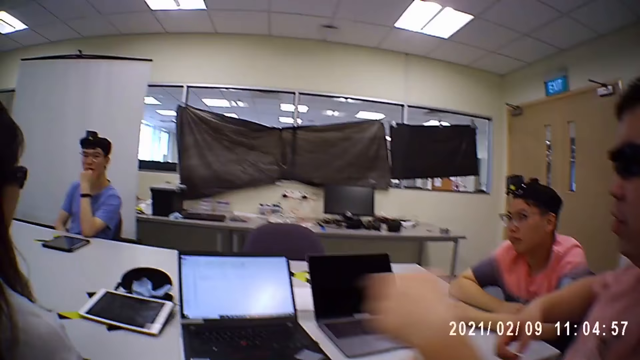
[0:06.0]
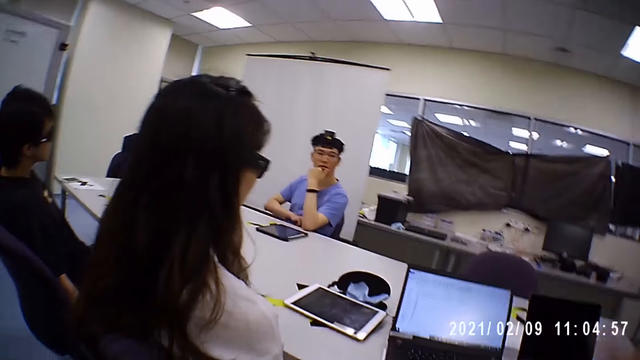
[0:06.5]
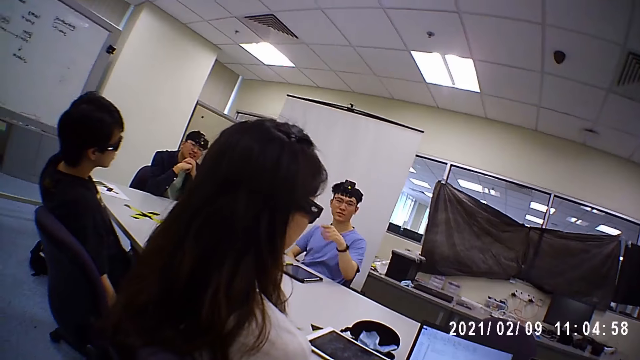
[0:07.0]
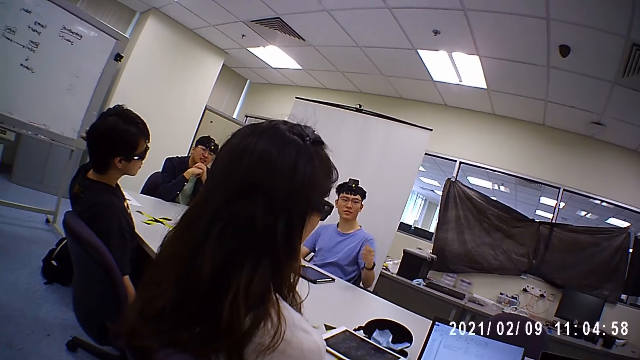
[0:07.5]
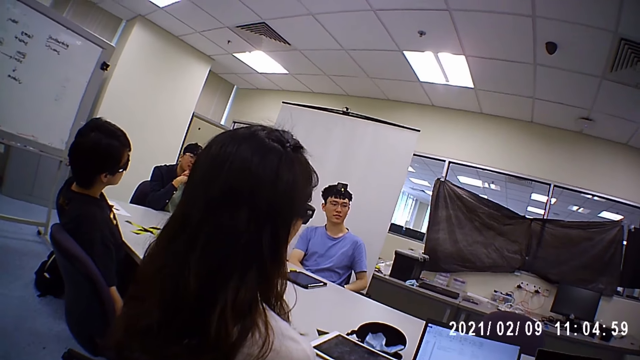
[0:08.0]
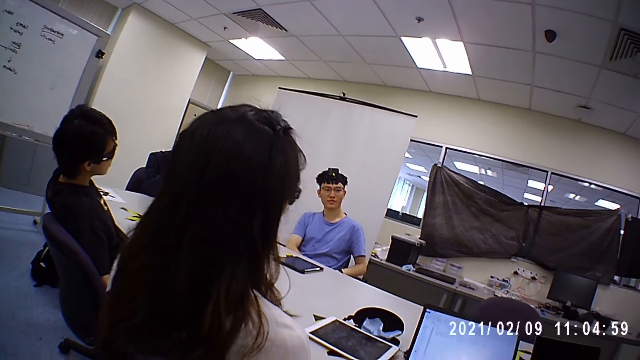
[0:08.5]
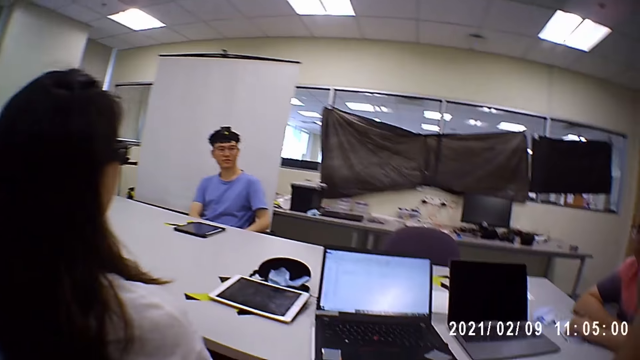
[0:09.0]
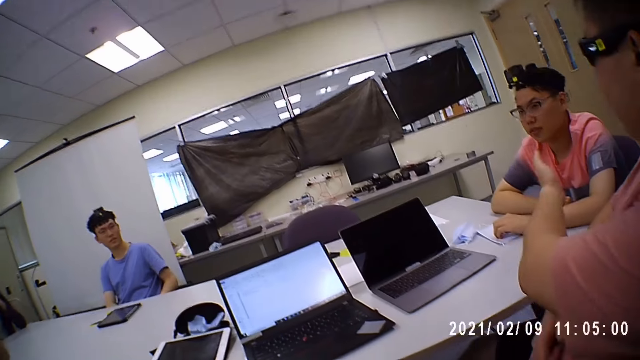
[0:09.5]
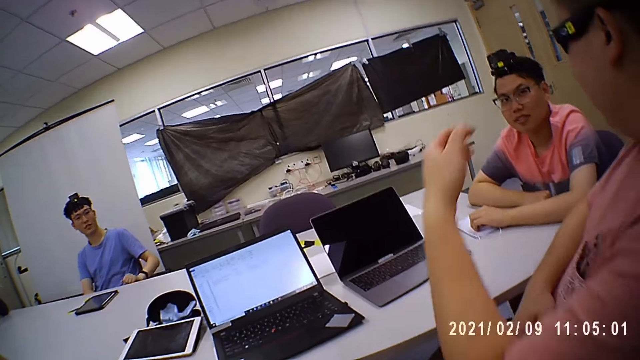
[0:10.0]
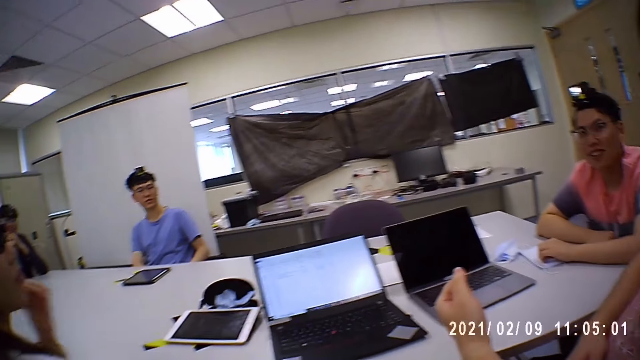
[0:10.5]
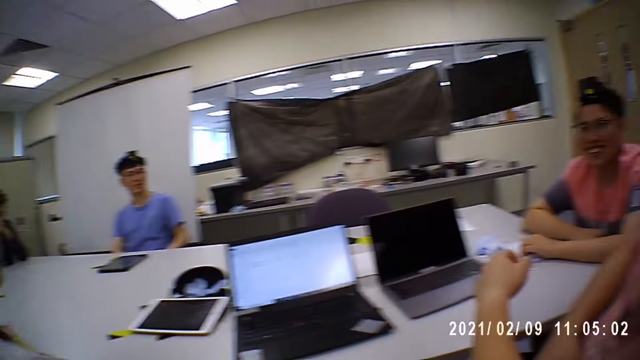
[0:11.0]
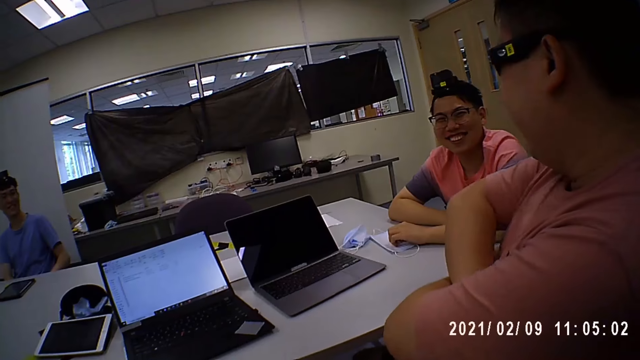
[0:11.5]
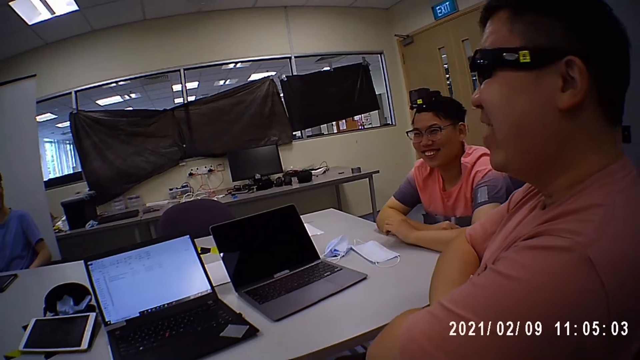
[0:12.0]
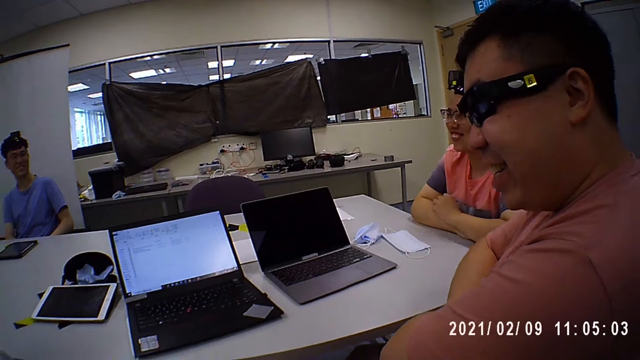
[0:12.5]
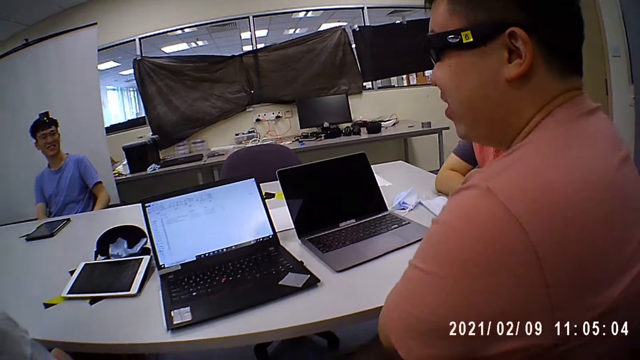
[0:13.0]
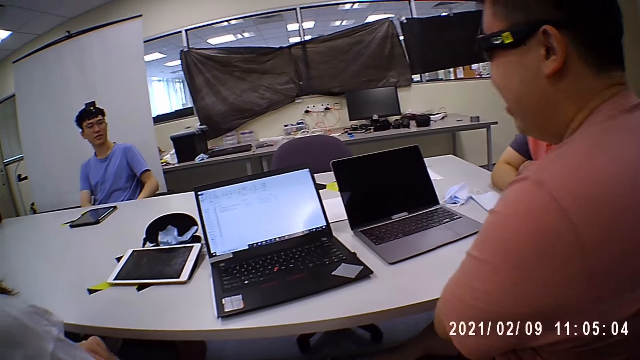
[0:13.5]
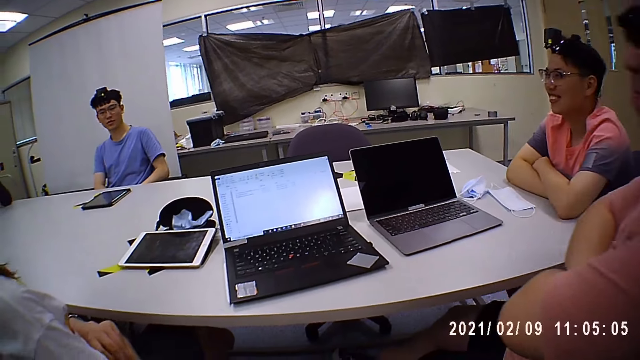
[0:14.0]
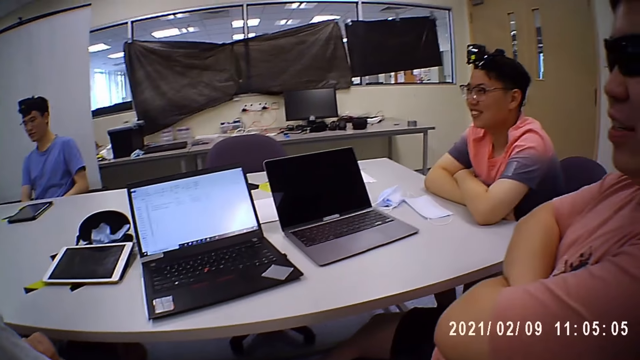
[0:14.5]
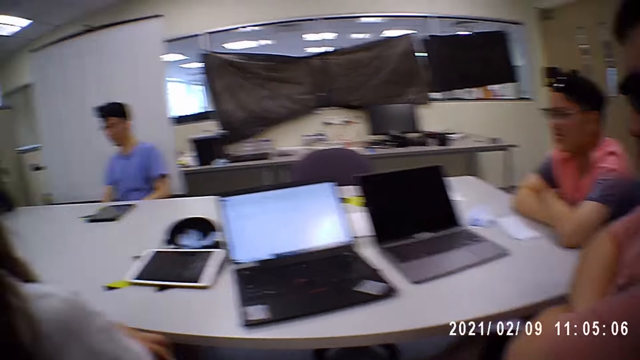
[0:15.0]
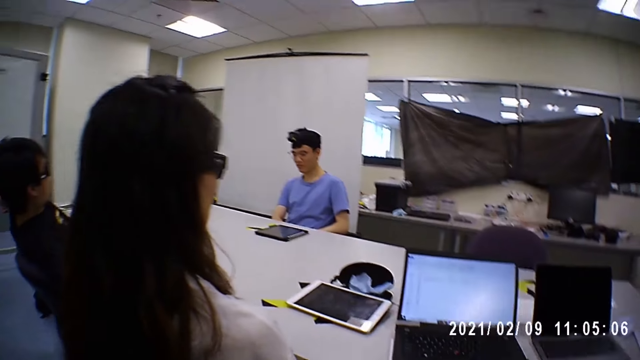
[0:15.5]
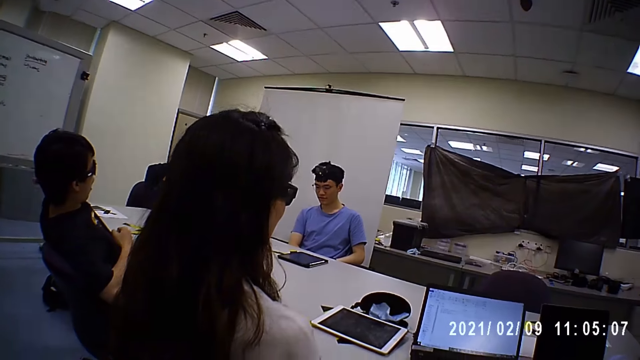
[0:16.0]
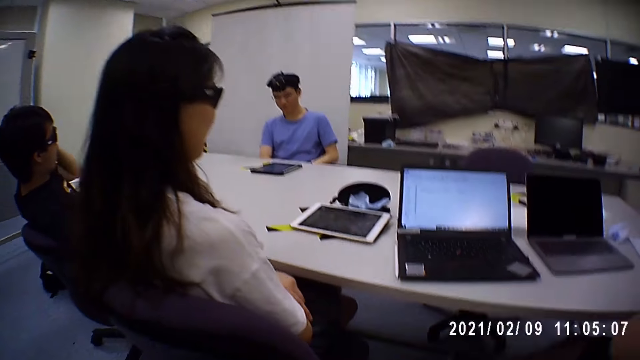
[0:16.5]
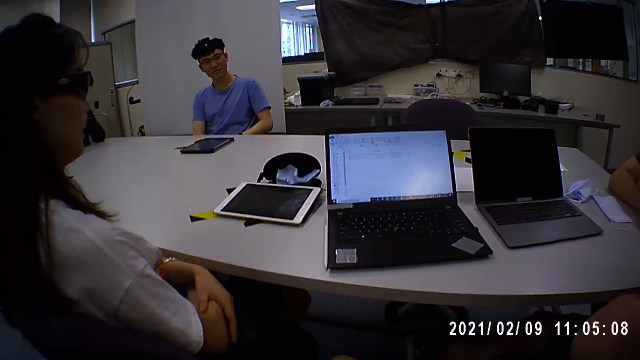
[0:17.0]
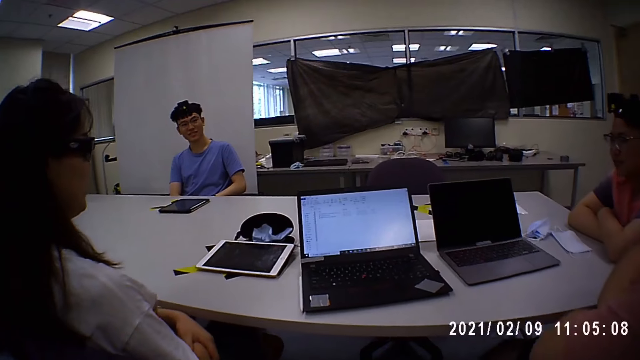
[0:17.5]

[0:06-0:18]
A man points a finger. Another man interacts with the camera wearer and the group of people. The first man talks. A third man signs. The third man lowers his hand. A fourth man looks around. A woman lowers her hand. The first man folds his hands. The fourth man laughs and moves. The woman touches her hand.

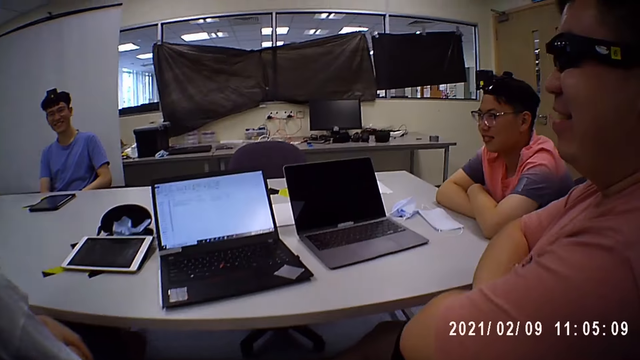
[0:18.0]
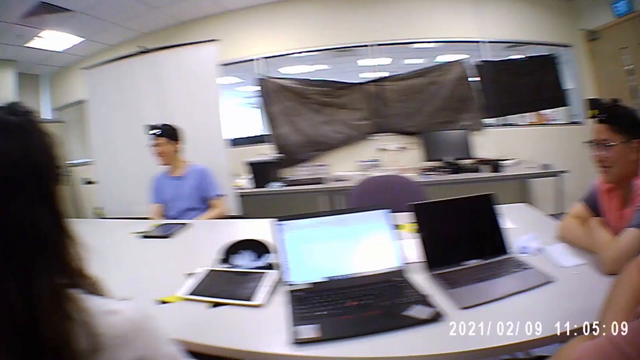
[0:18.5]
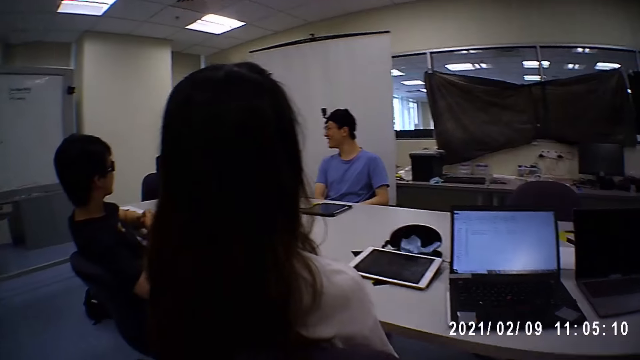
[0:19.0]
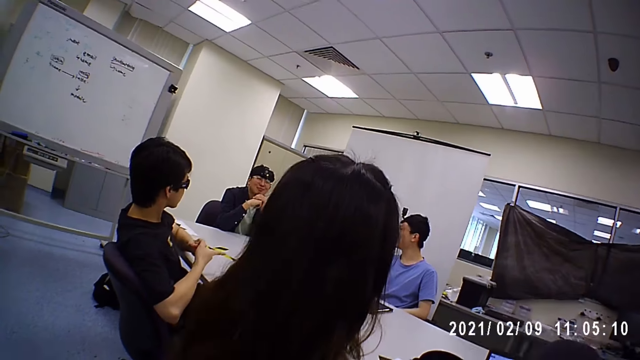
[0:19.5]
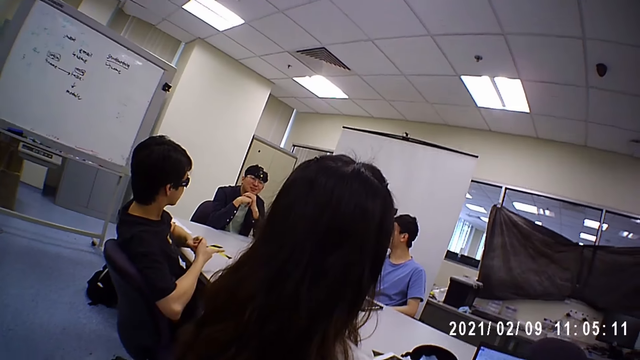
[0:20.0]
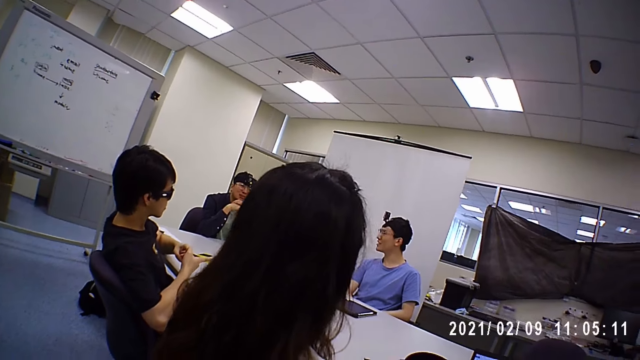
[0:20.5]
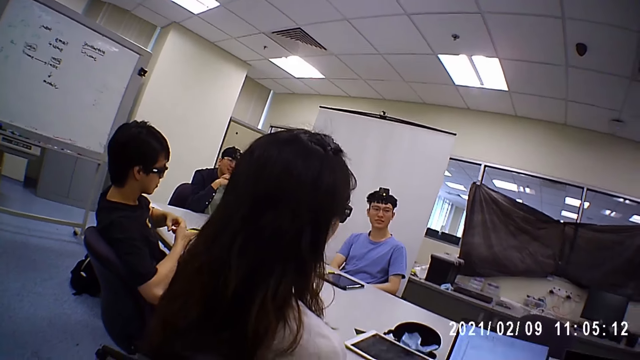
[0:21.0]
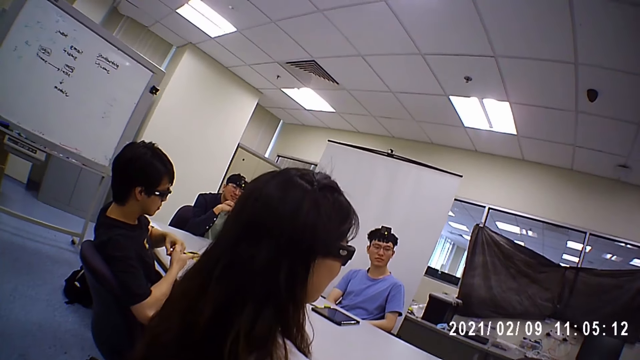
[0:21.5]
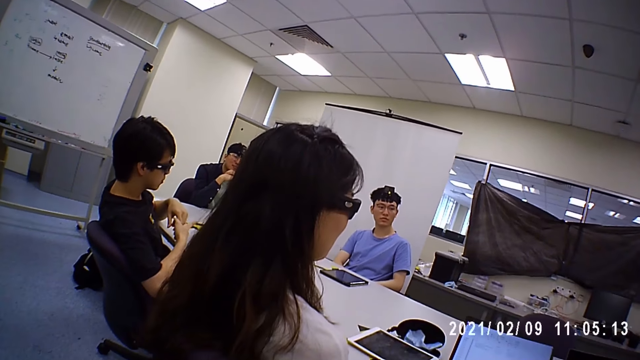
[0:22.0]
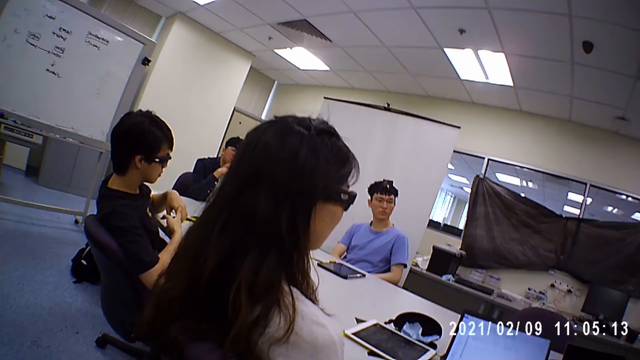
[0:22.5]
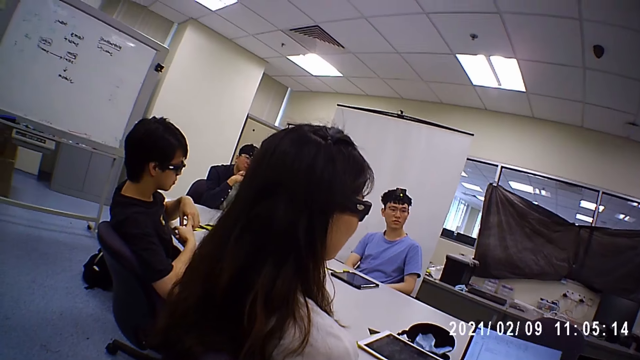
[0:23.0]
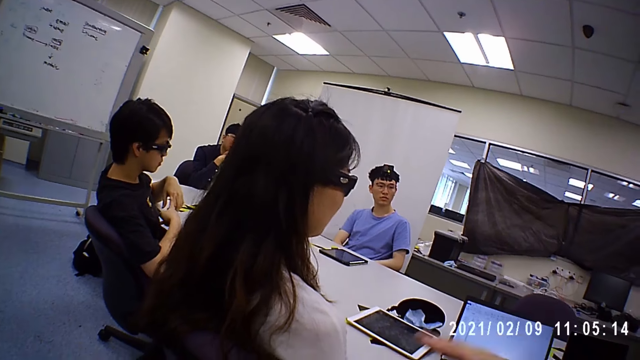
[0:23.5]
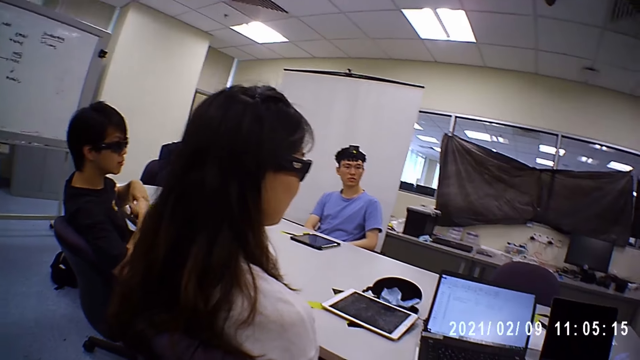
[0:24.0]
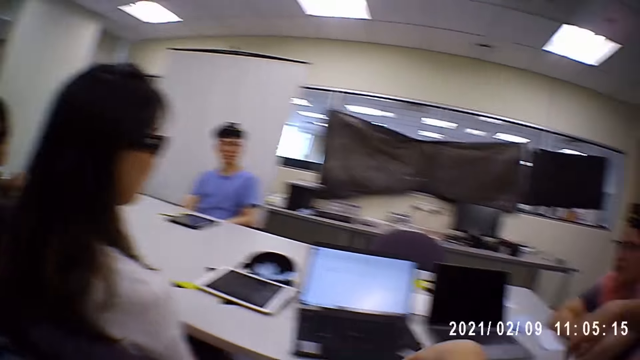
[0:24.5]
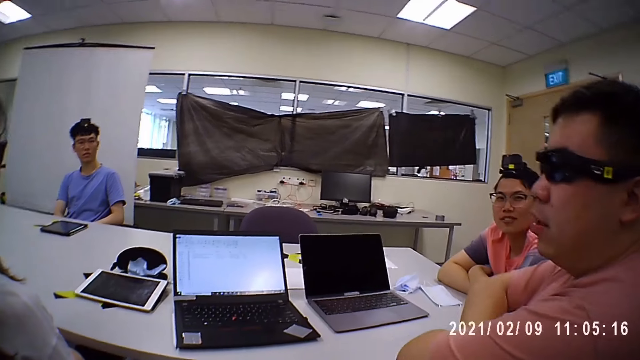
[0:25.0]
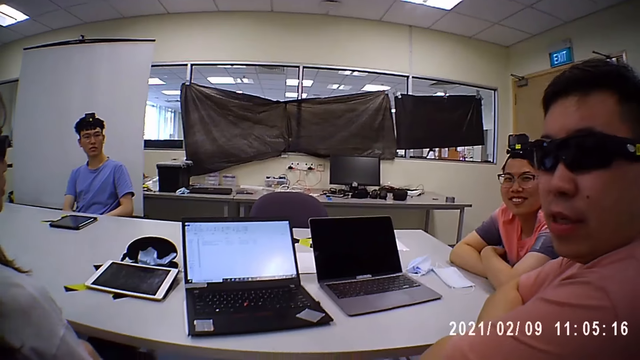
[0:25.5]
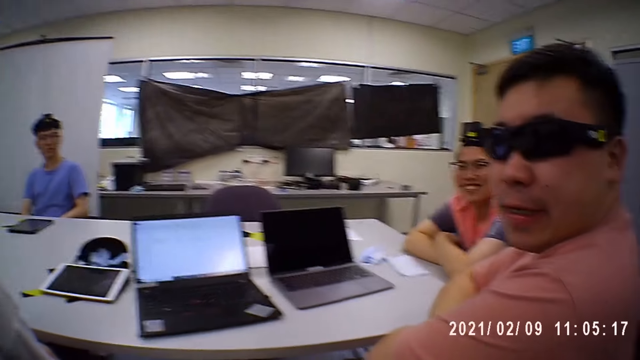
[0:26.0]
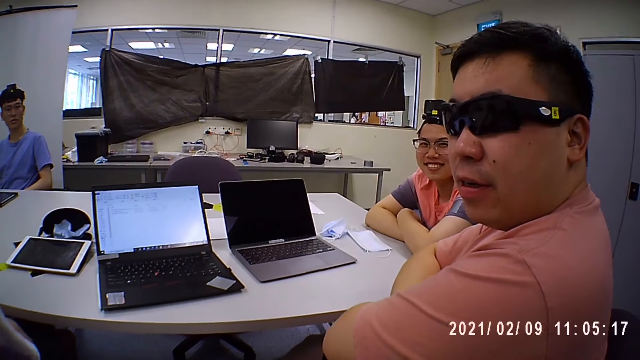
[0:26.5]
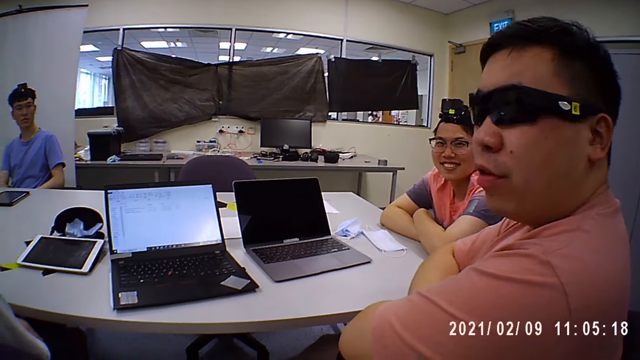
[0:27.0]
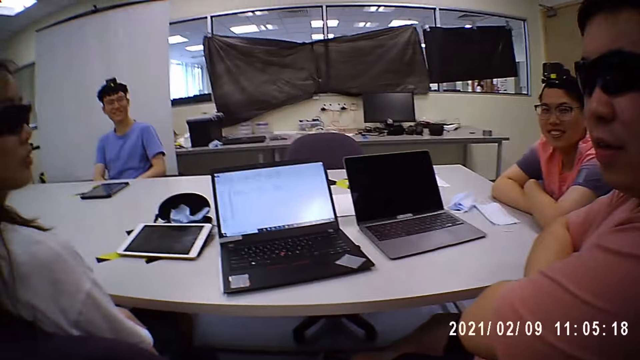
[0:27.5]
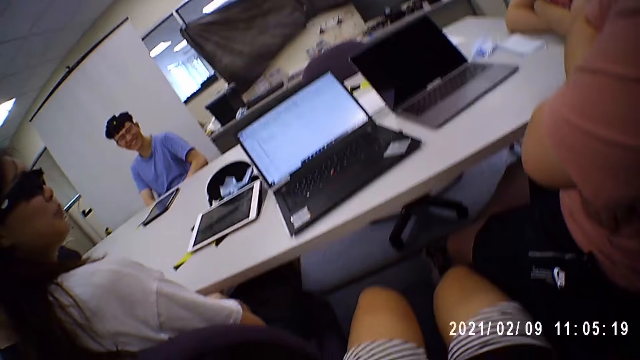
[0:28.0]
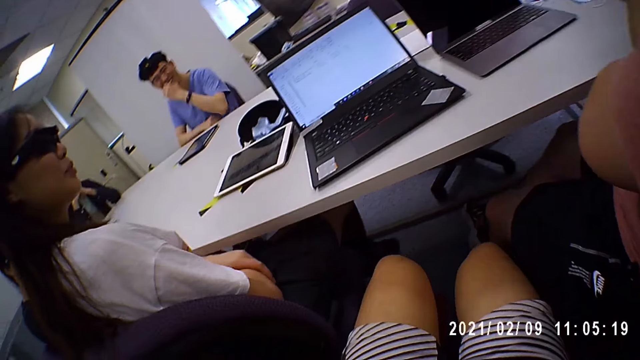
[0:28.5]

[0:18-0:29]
A man points a finger. Another man points a finger. The first man looks around. The camera wearer talks. A third man touches his face with his left hand.
